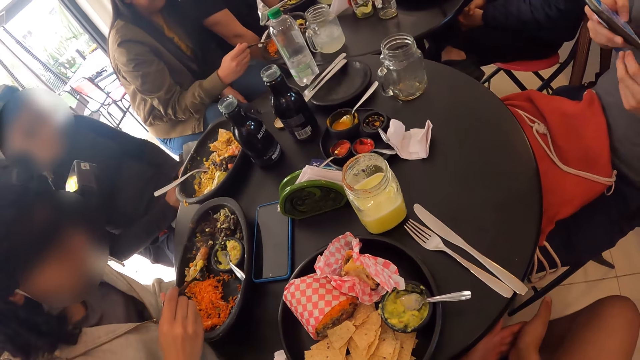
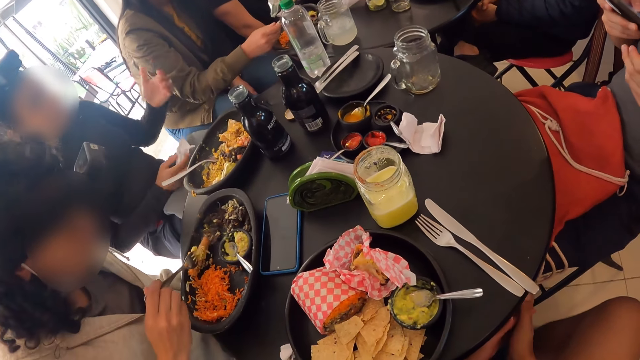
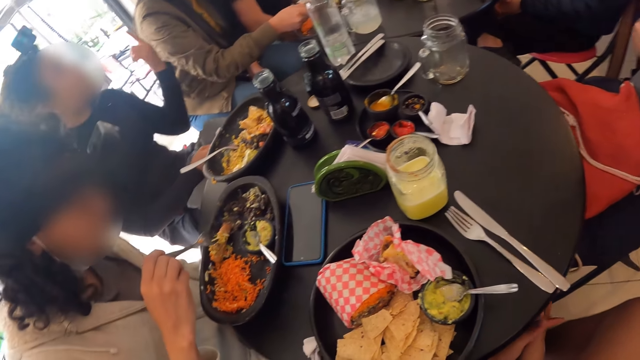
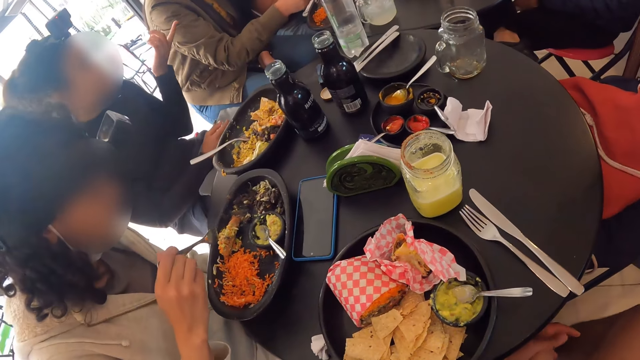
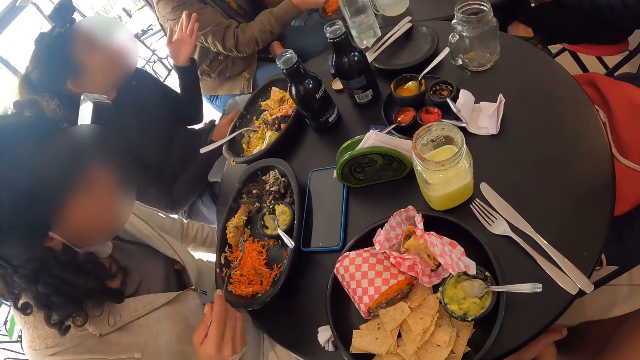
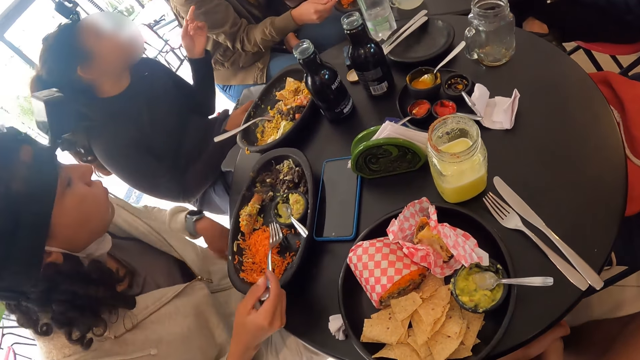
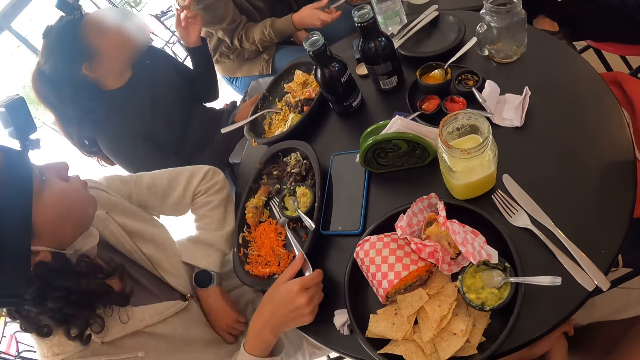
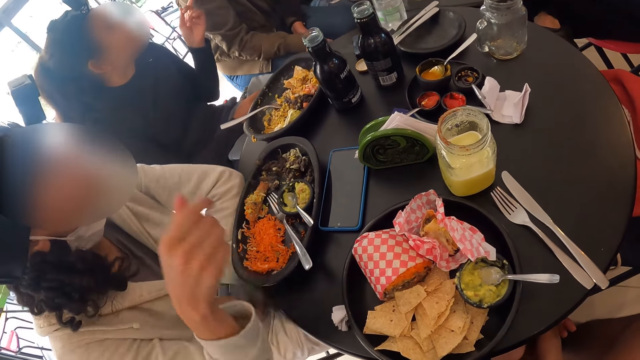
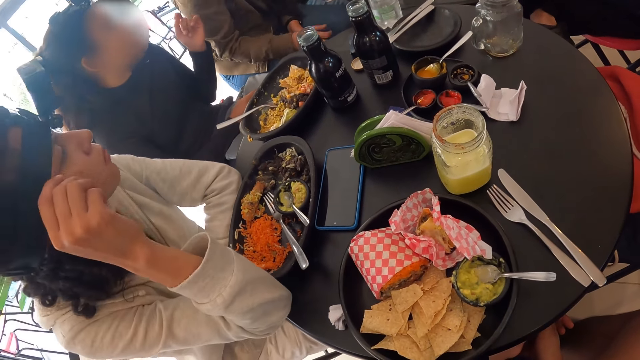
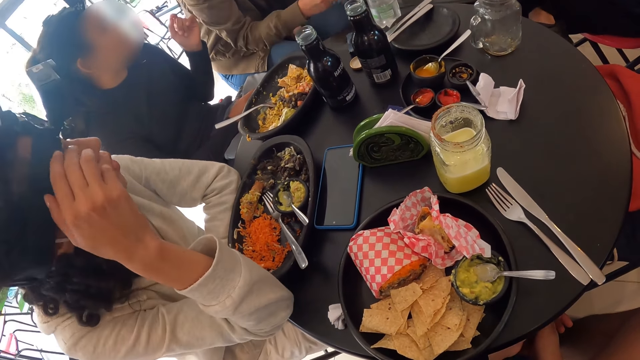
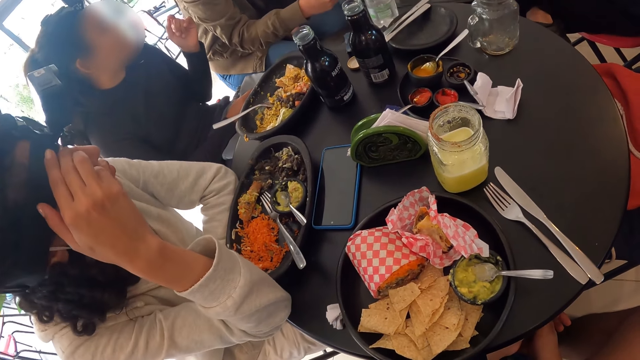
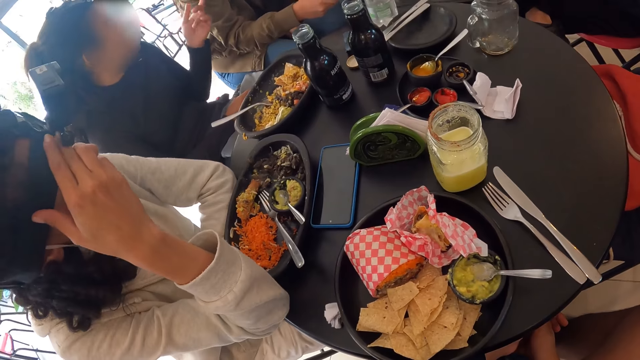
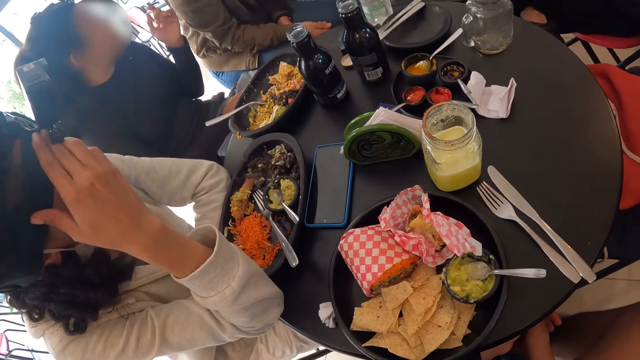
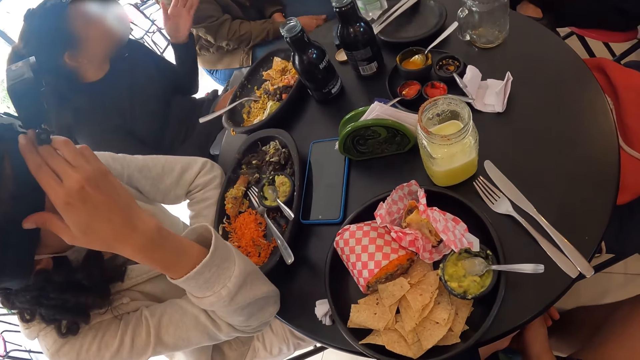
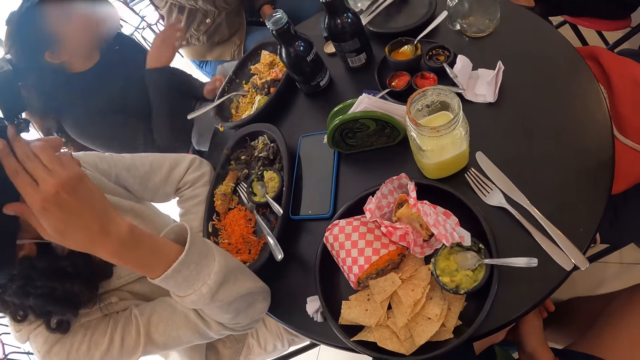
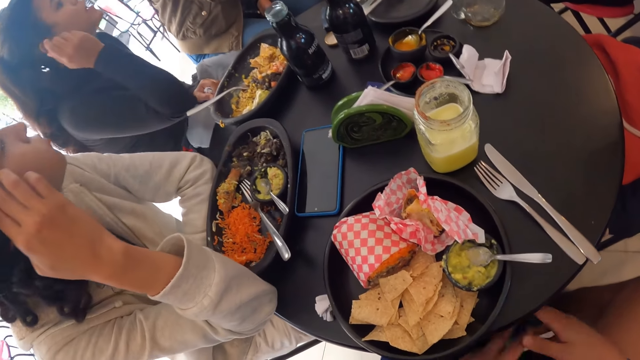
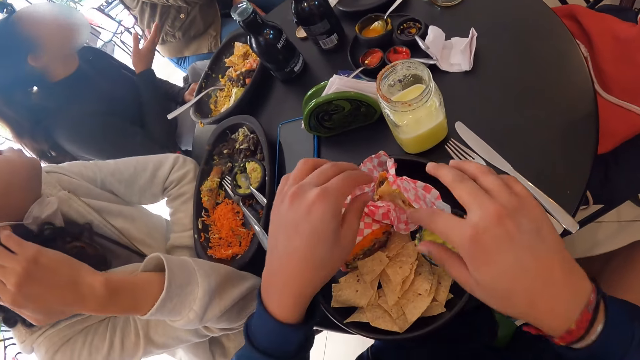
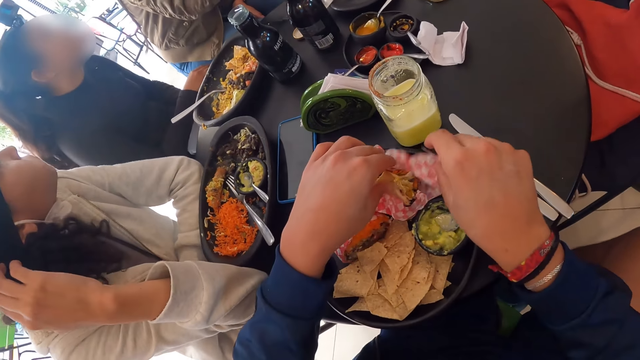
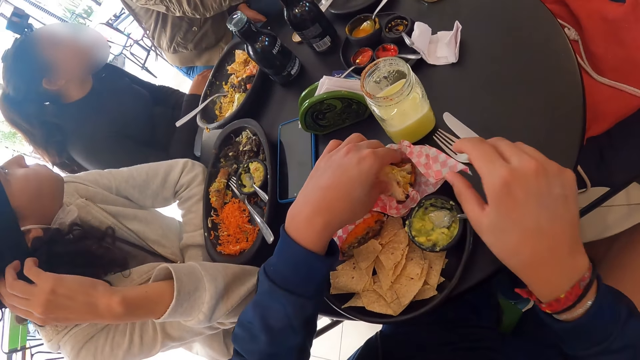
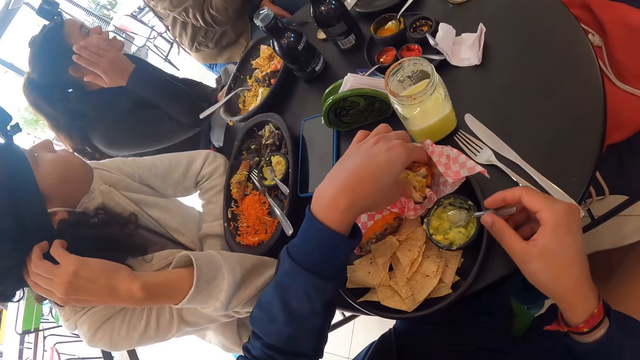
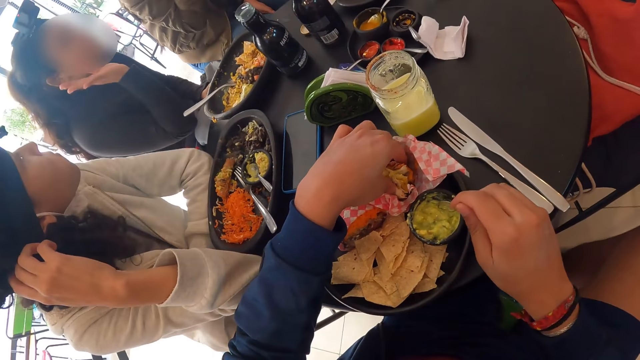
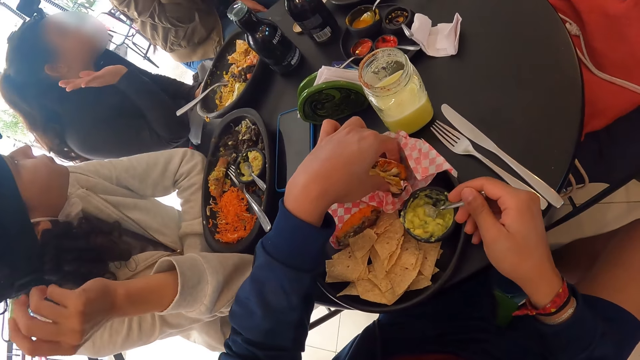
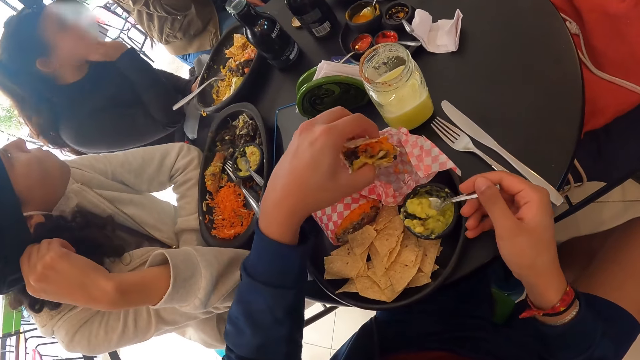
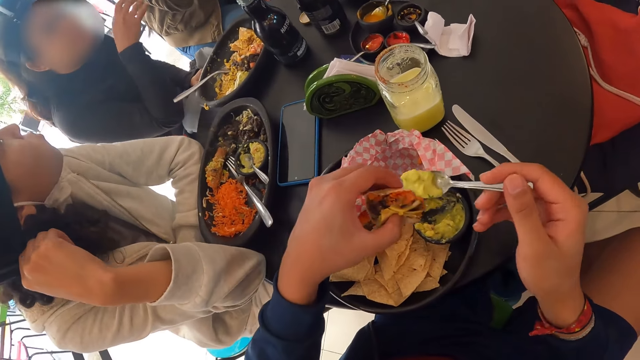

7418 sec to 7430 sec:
A woman scoops the food. Another woman talks to people. The first woman drops the fork on the plate on the table with her right hand. The camera wearer opens the meal with both hands. He touches the food. He takes pudding from the black container with the spoon with his right hand.

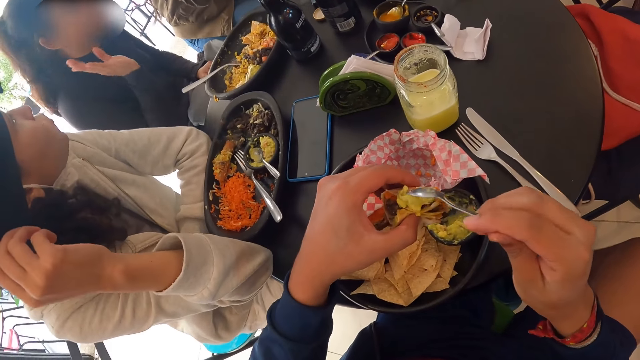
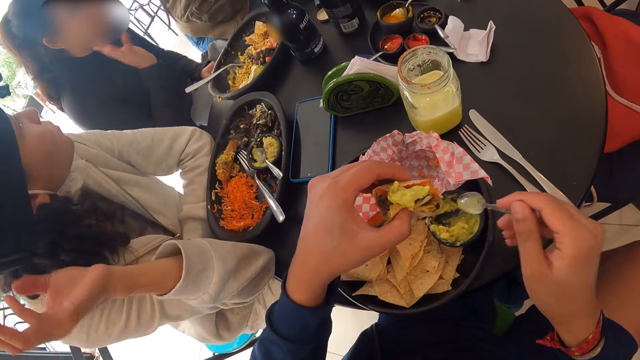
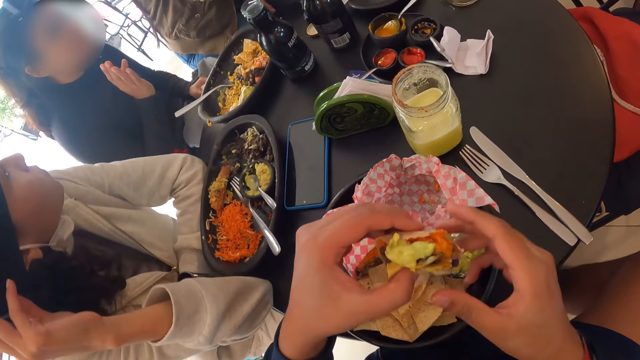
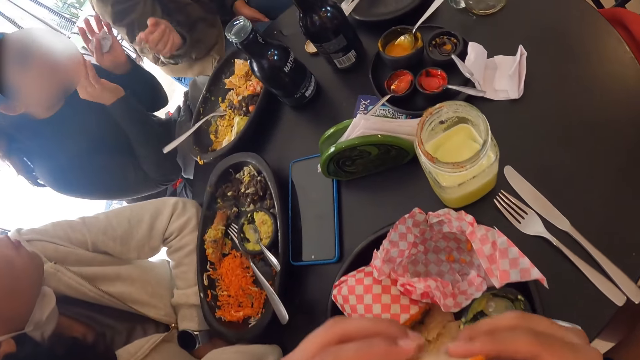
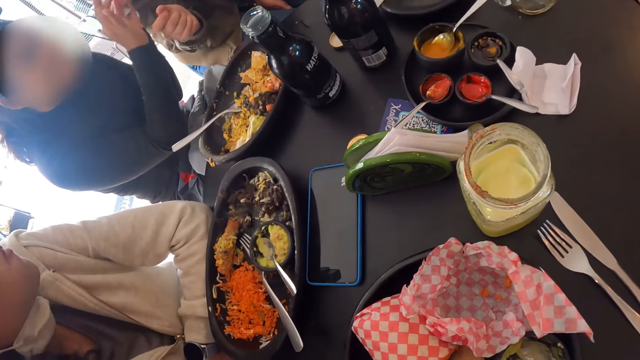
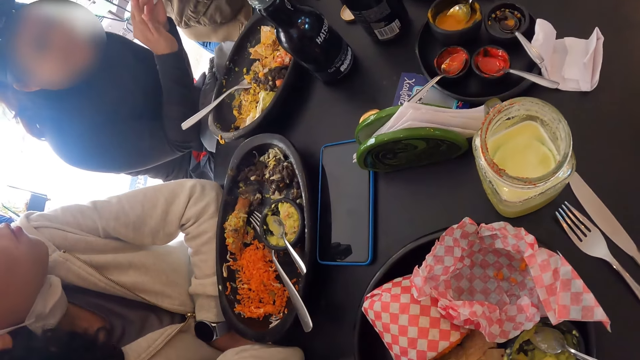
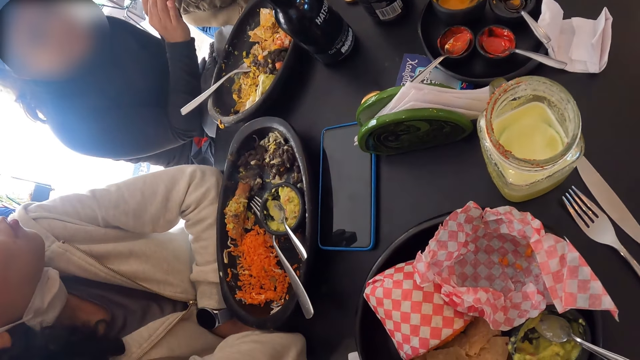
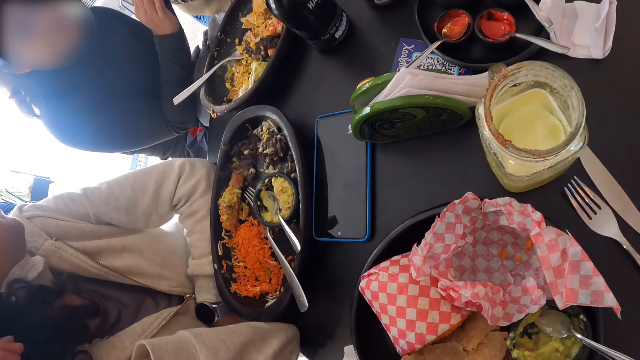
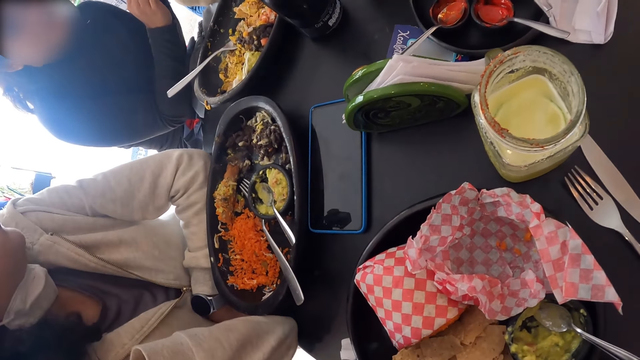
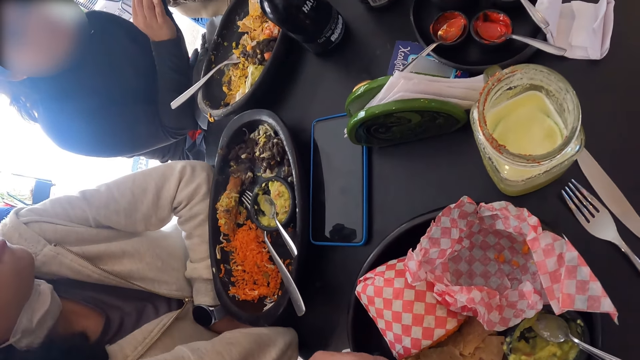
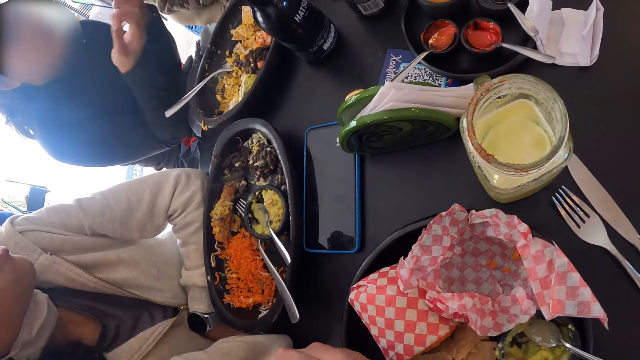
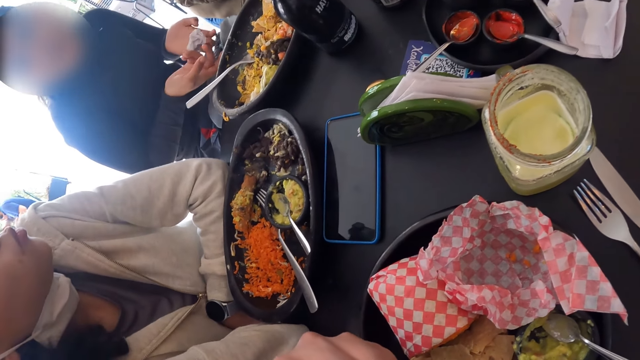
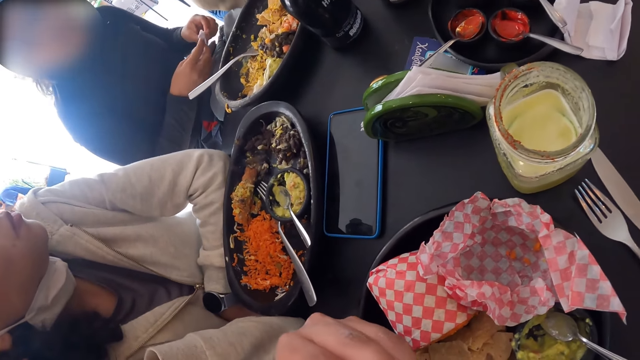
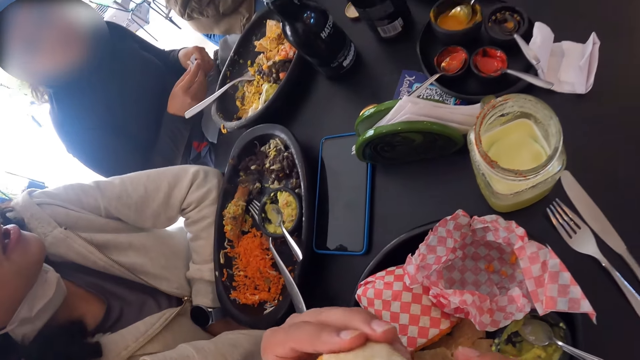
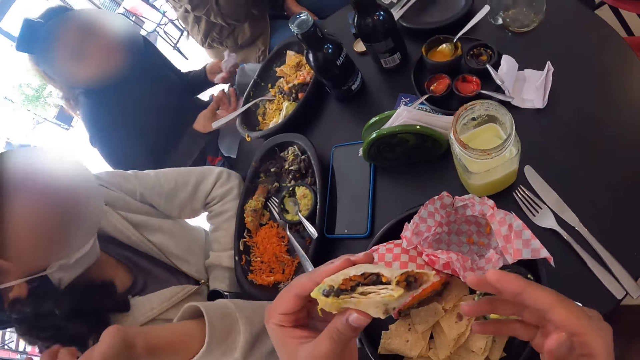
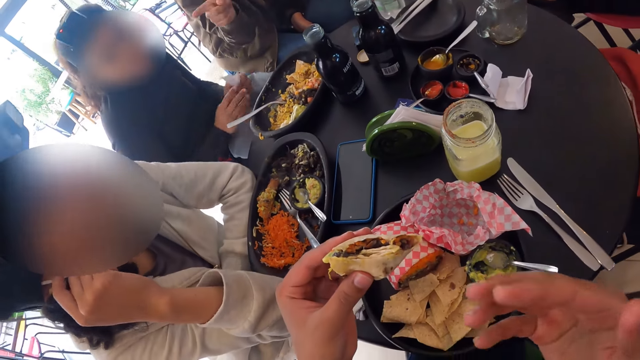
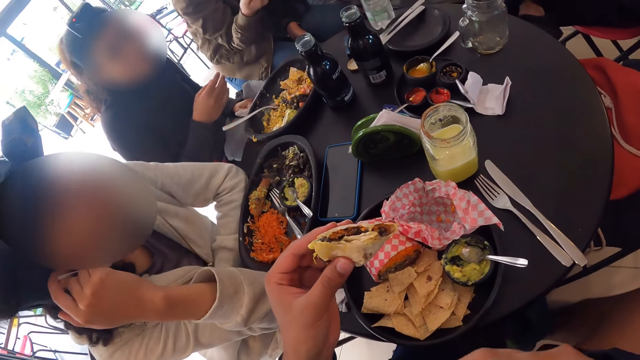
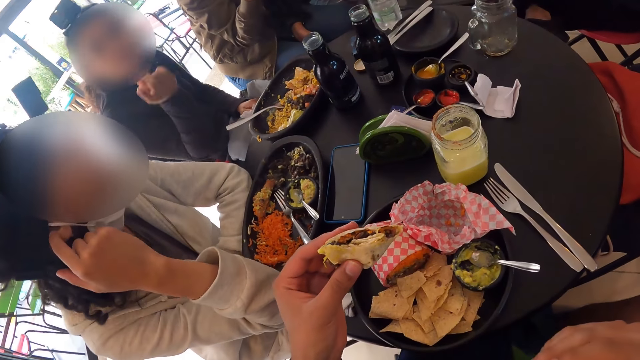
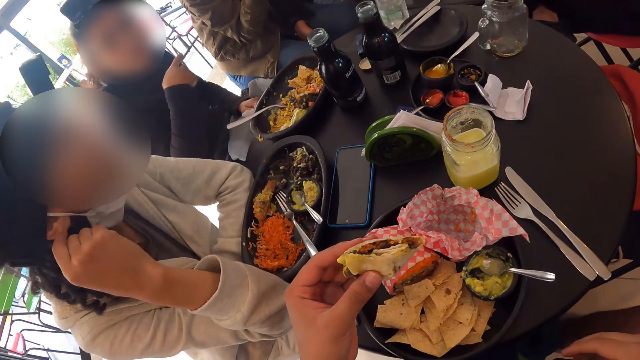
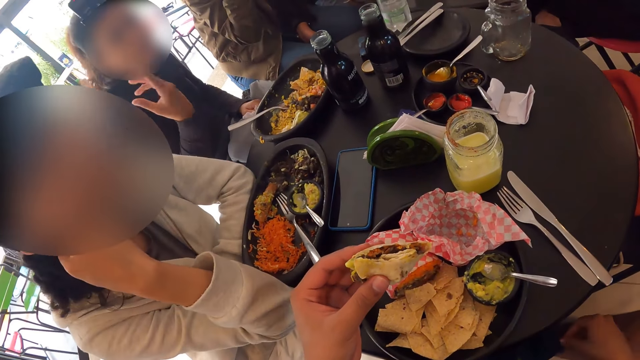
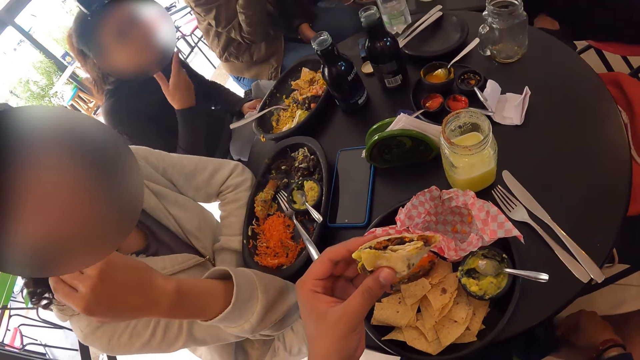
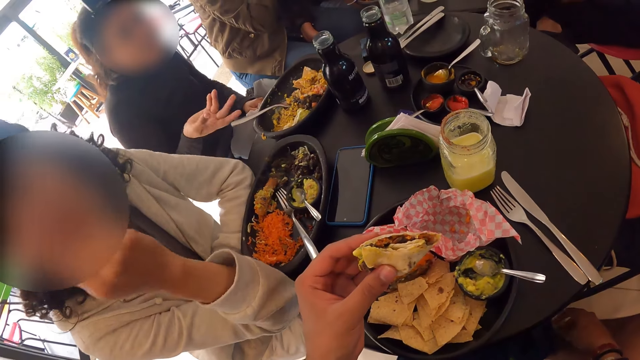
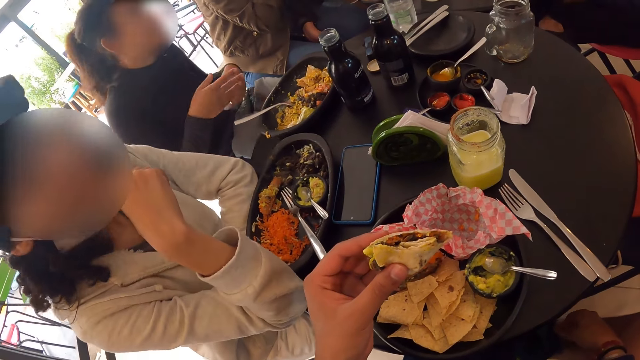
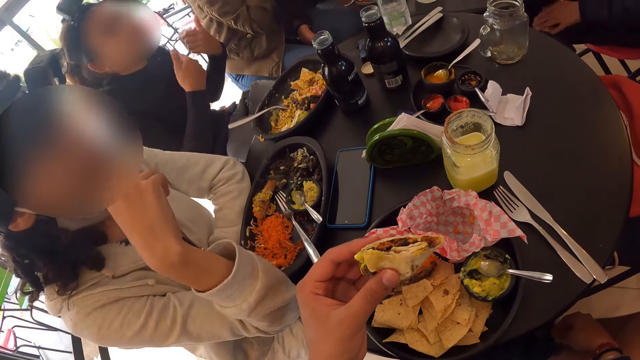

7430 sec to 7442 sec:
The camera wearer puts the pudding on the meal with the spoon in his right hand. He drops the spoon in the black container with his right hand. He eats the meal with both hands. A woman talks to people. She talks to another woman.
